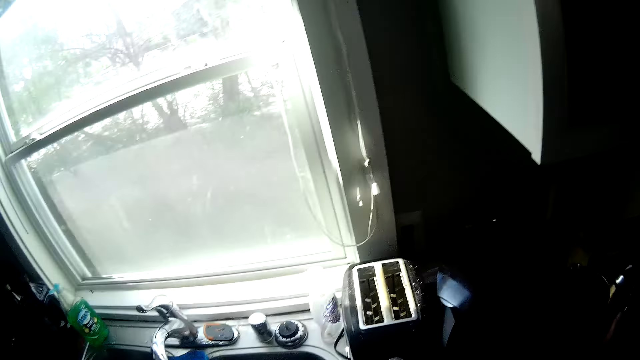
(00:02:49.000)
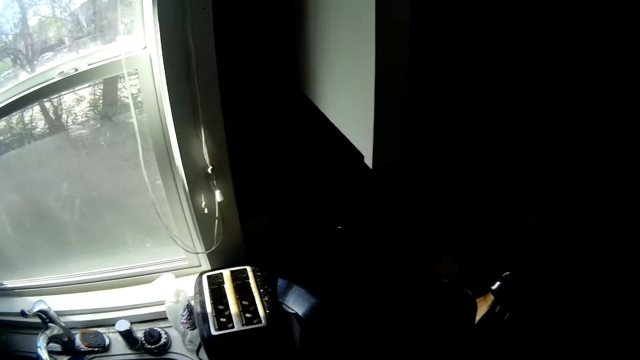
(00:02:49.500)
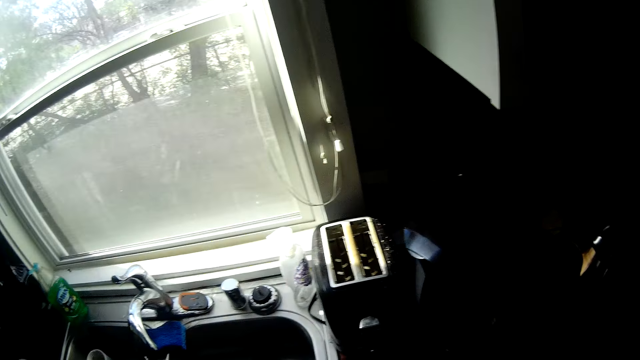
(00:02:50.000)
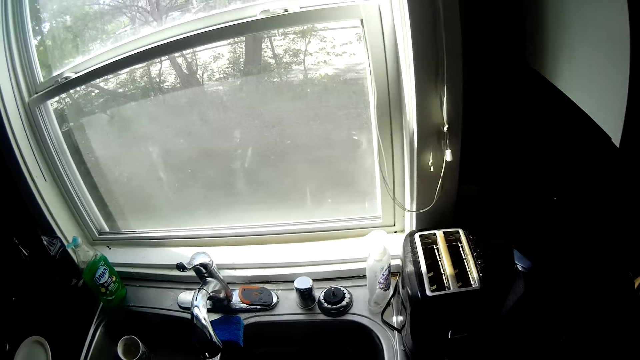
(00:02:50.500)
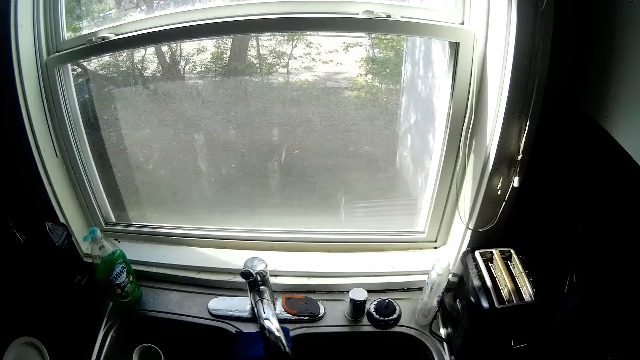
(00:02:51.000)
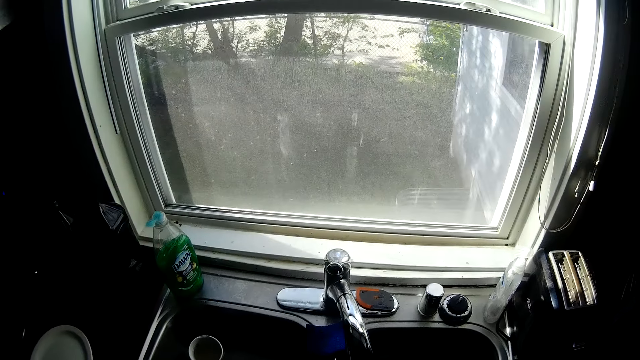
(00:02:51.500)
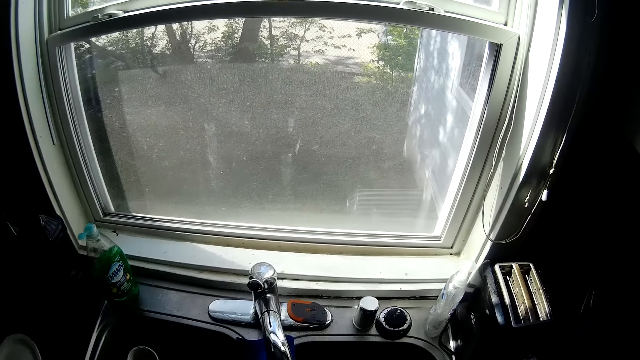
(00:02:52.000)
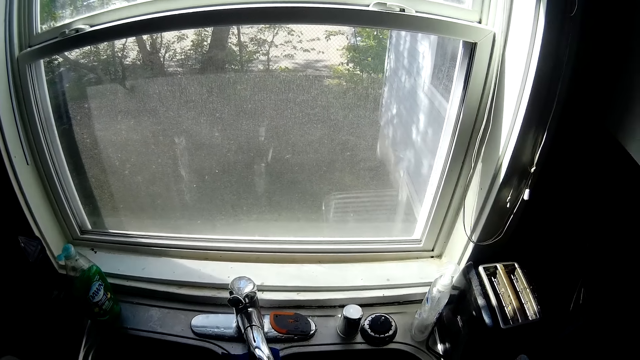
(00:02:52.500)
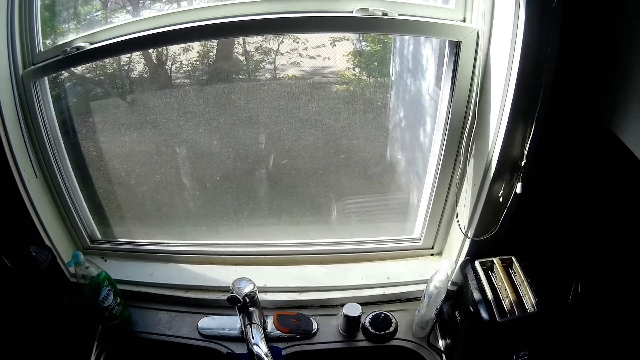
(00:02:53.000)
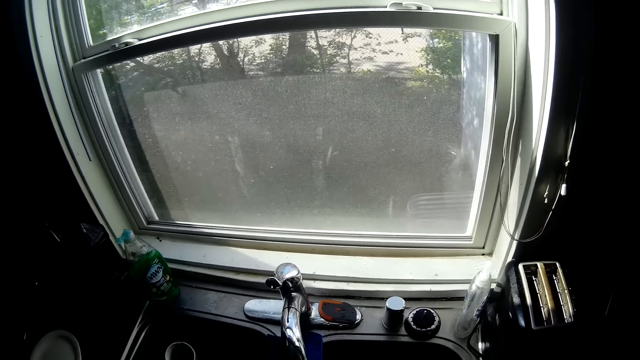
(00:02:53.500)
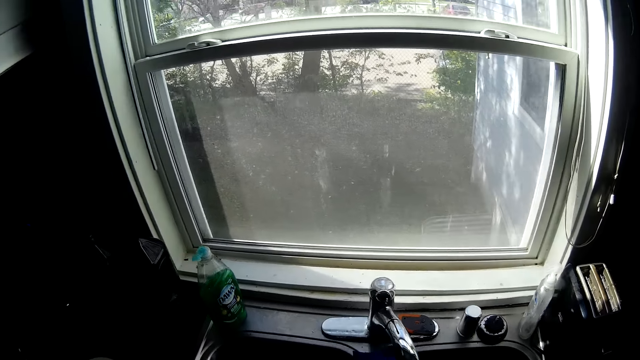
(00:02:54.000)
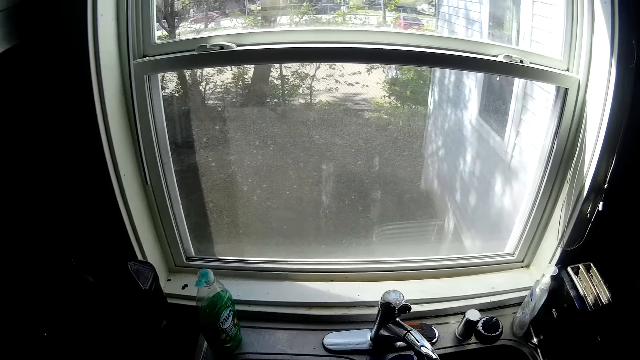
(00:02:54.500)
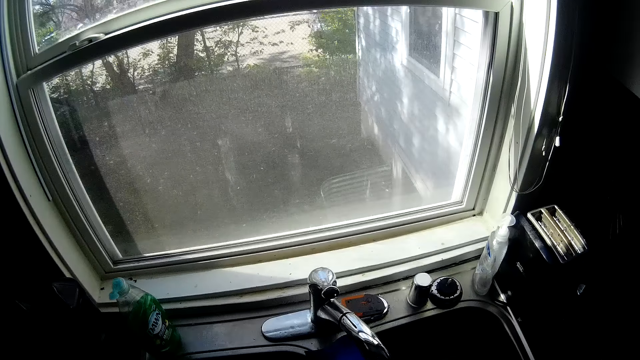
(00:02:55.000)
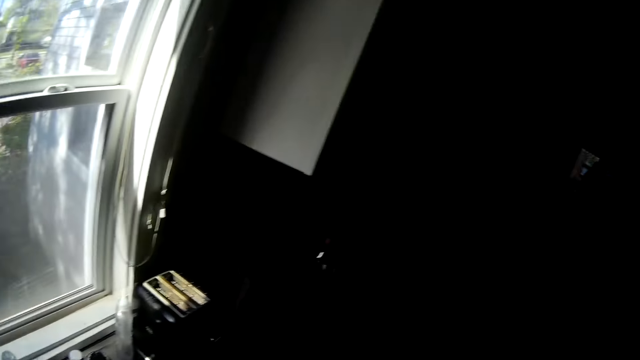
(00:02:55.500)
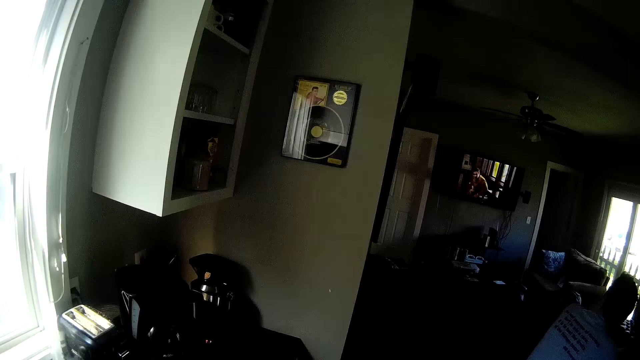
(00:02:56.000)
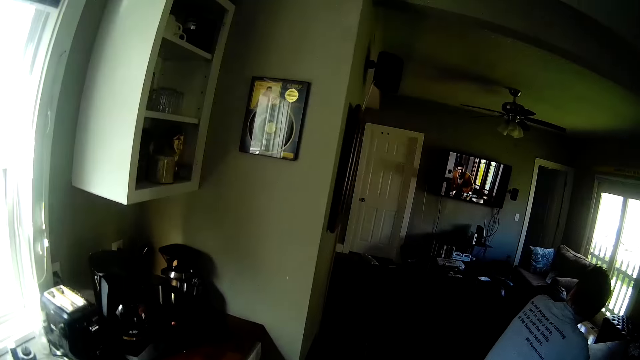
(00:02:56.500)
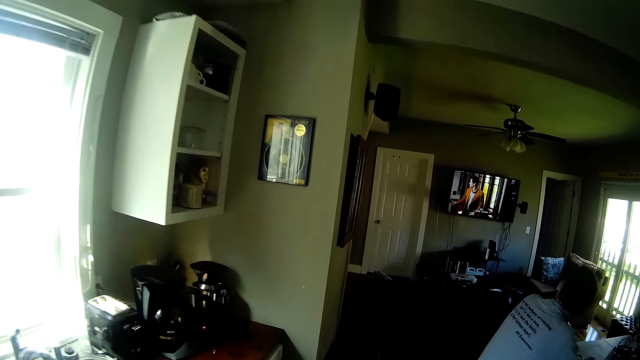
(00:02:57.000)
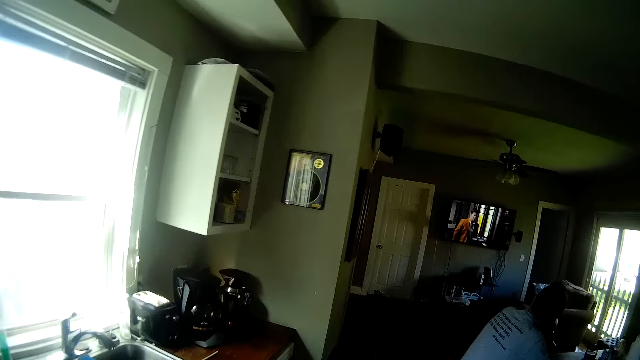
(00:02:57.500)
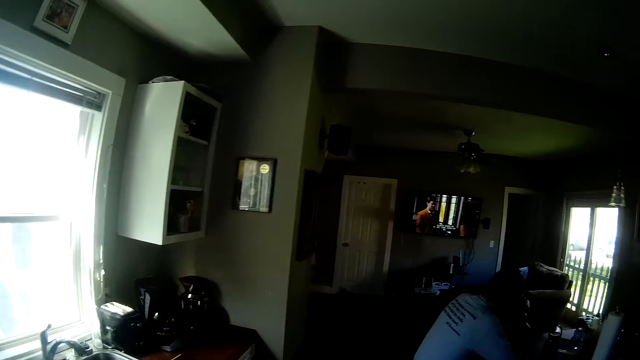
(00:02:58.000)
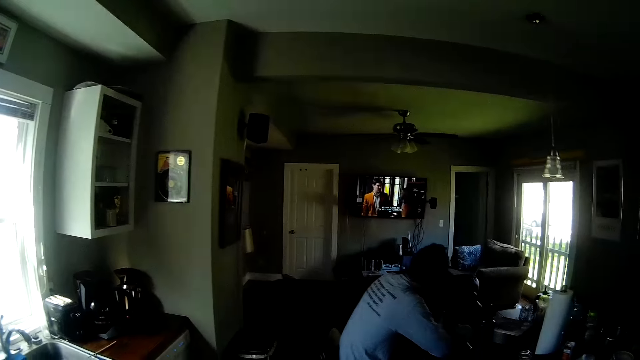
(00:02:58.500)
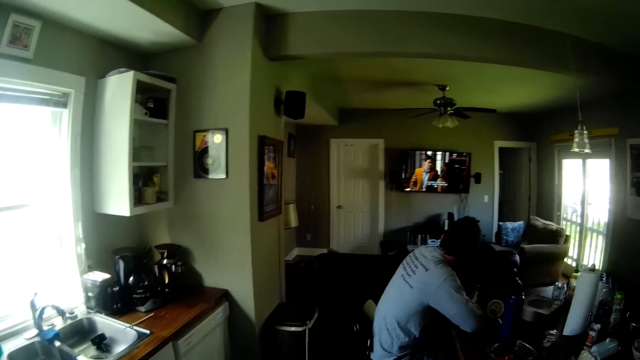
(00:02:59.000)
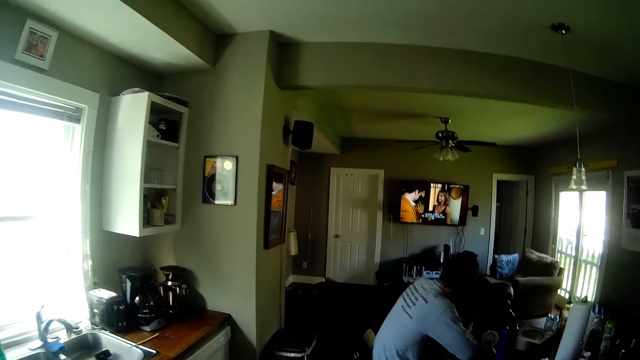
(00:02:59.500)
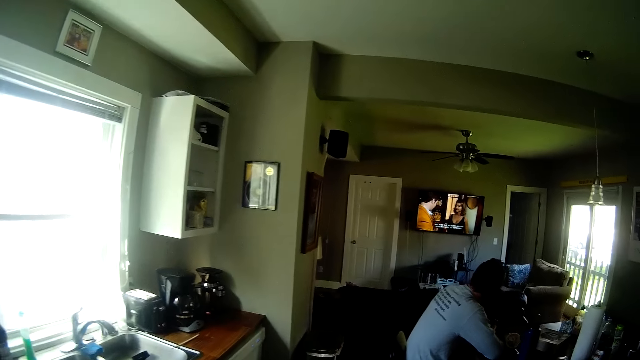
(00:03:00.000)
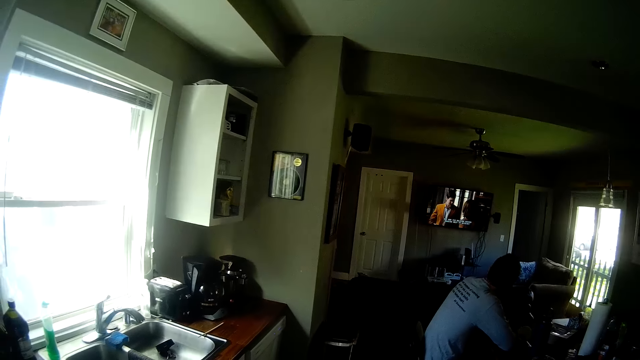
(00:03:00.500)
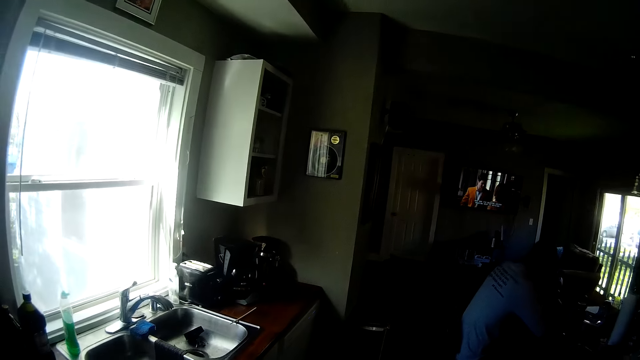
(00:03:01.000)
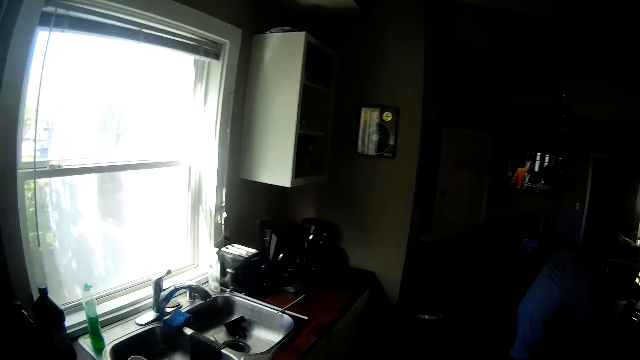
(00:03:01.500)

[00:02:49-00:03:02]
The camera wearer drops a cup on a counter top with his right hand. He looks at the television. He walks away from the sink.

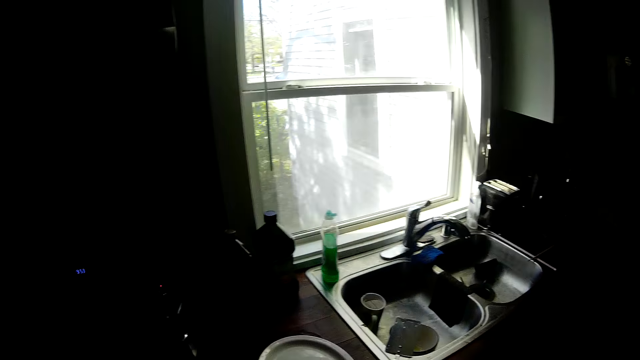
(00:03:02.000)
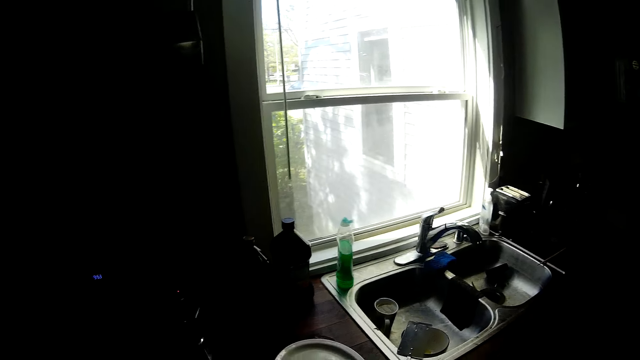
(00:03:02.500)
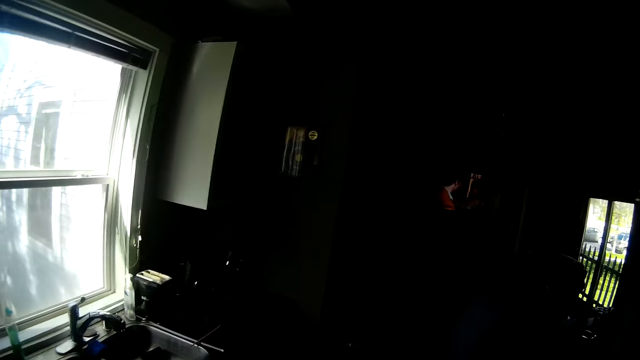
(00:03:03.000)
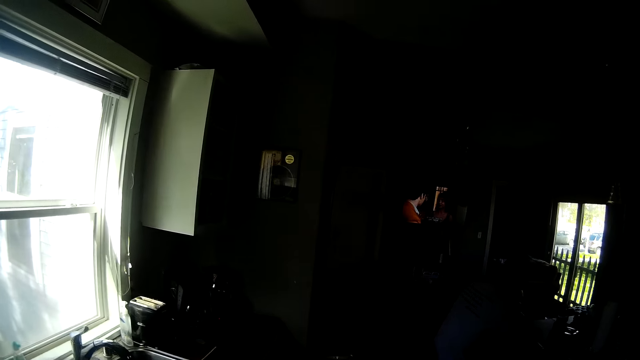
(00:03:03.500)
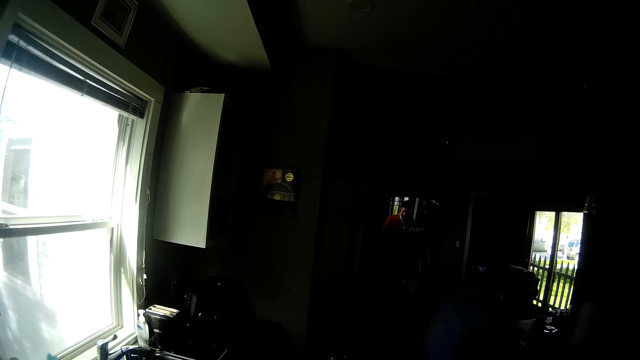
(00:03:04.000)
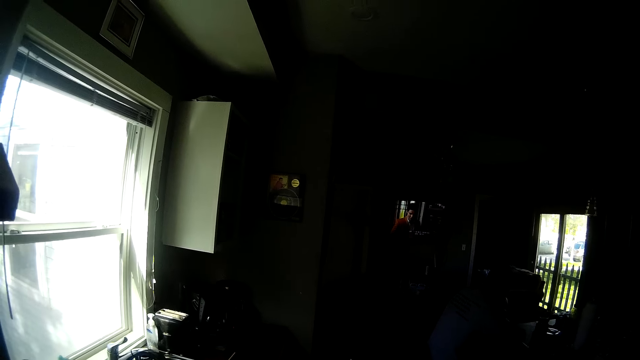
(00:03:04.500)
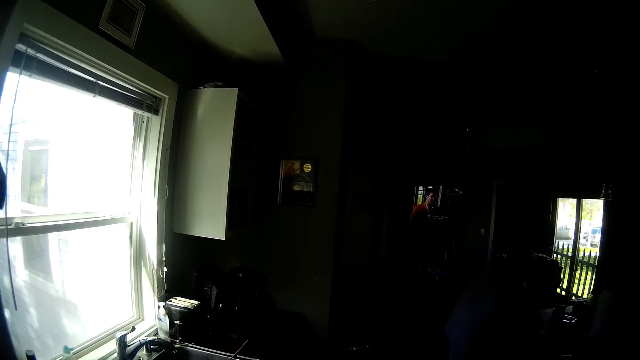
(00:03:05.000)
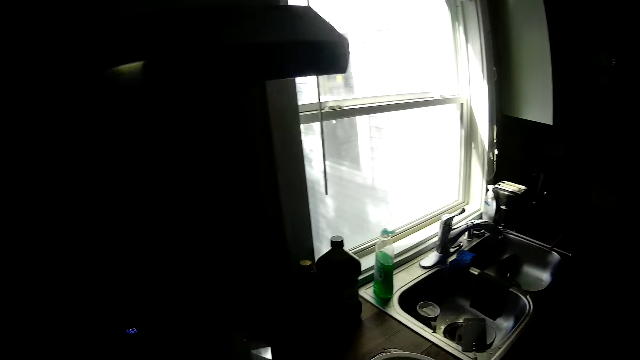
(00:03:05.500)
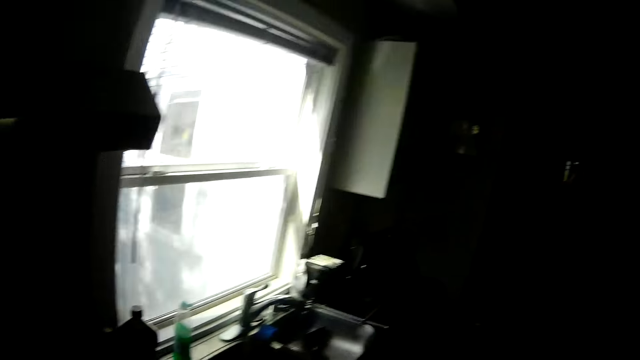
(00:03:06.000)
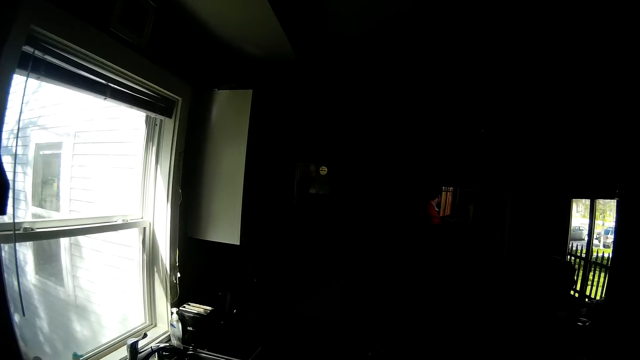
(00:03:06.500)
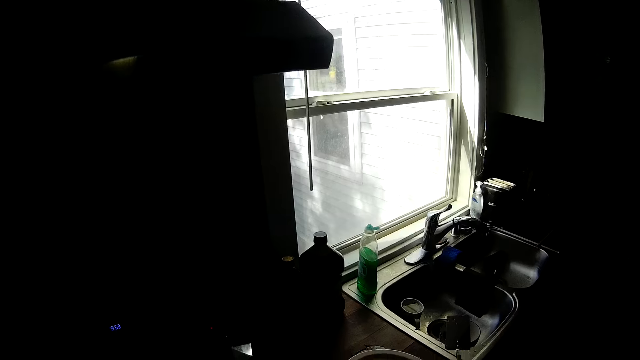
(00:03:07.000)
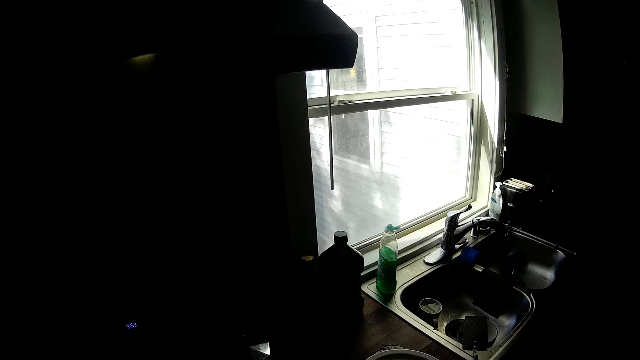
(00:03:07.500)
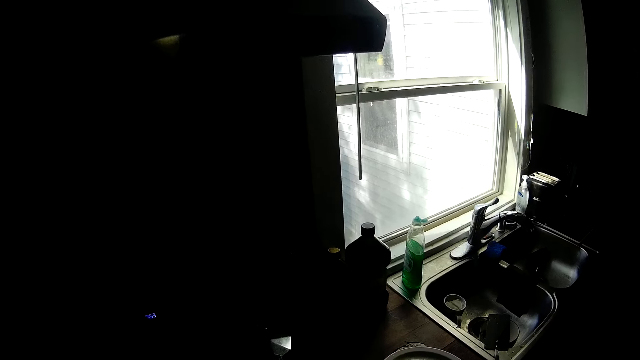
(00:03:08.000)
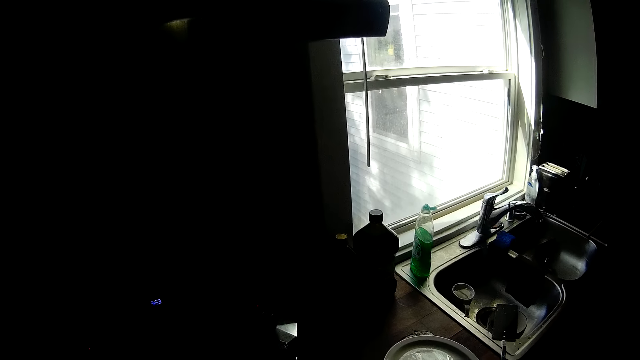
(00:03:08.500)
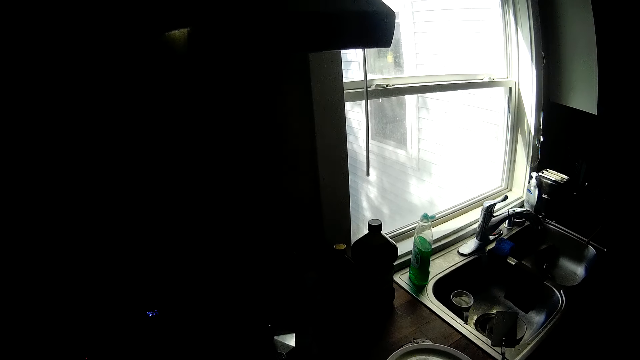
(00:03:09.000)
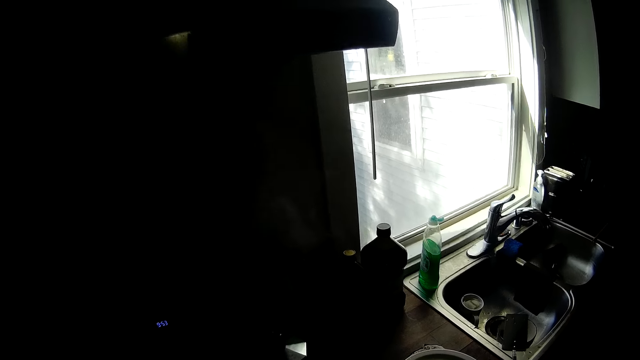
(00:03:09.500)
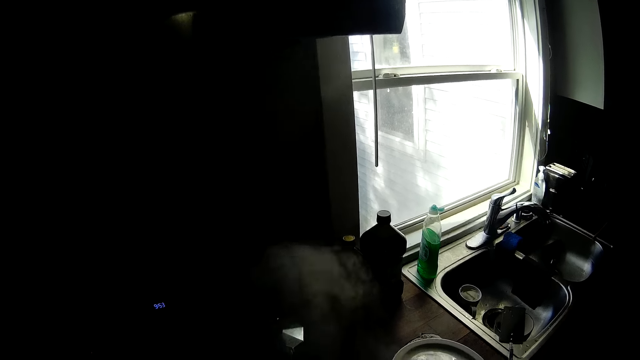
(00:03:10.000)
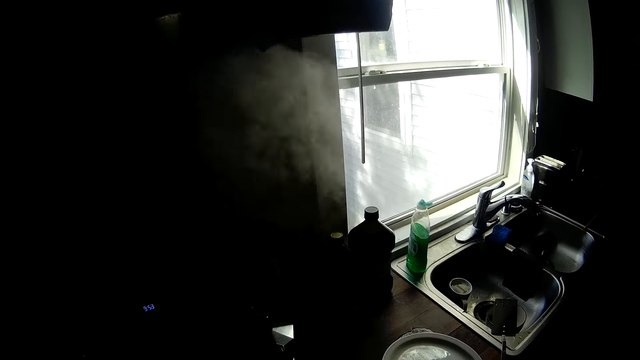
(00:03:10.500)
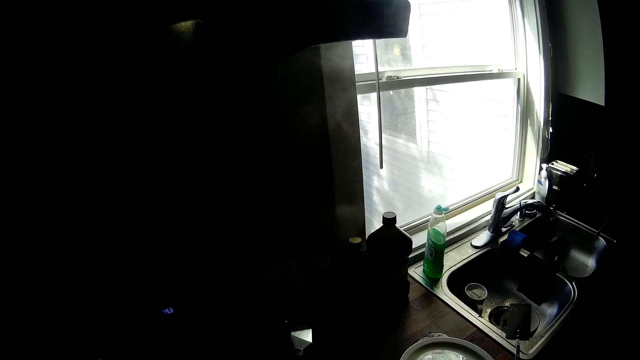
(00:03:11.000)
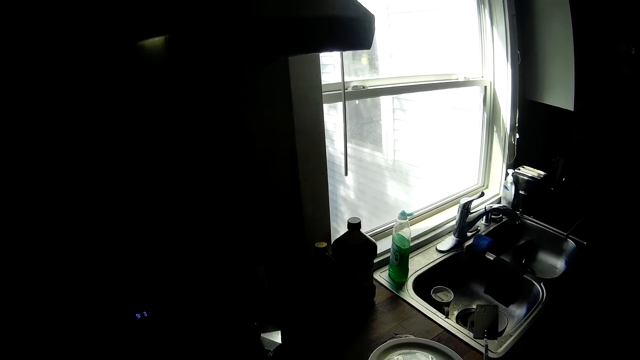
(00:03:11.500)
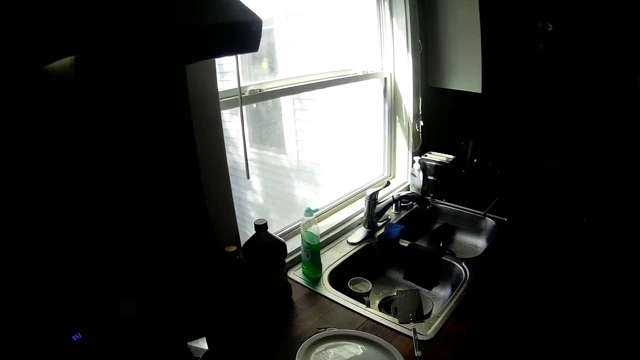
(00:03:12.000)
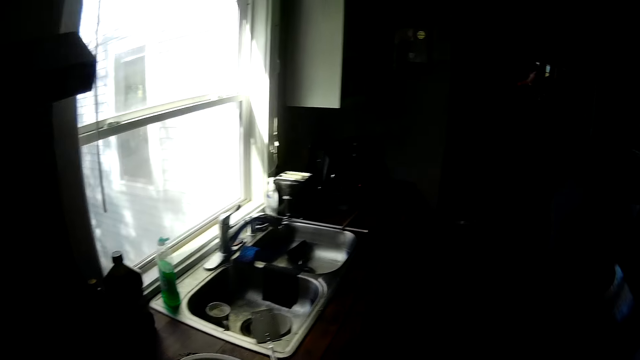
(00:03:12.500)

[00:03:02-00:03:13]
The camera wearer stirs something on the pot.
